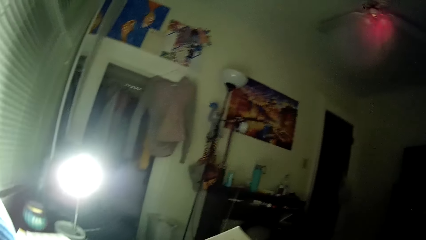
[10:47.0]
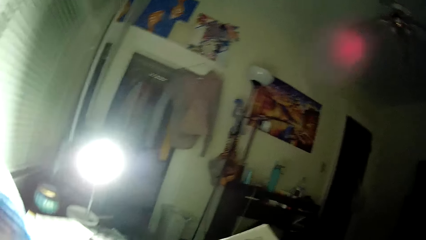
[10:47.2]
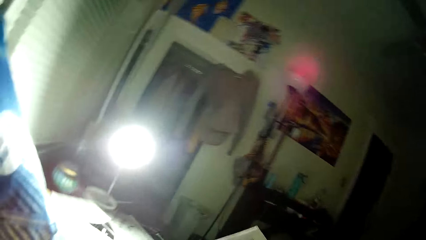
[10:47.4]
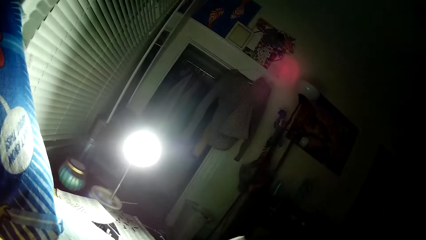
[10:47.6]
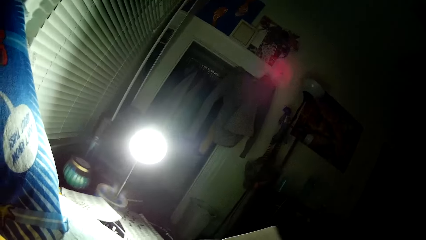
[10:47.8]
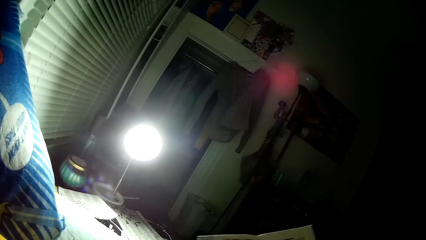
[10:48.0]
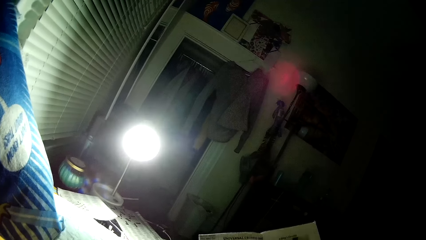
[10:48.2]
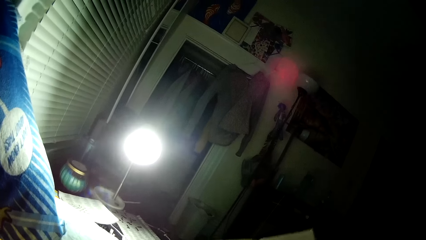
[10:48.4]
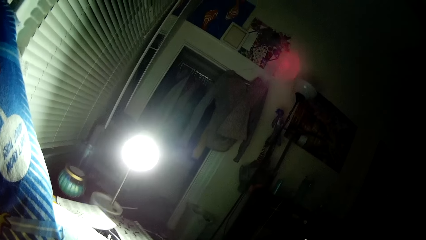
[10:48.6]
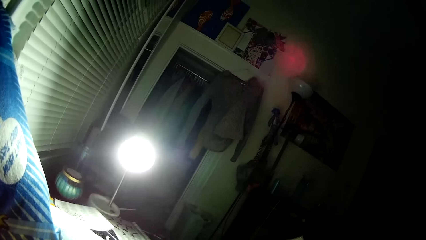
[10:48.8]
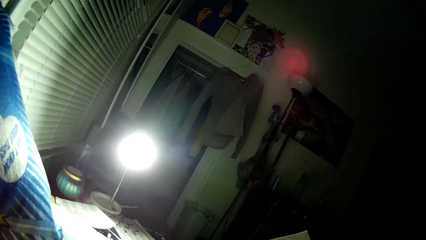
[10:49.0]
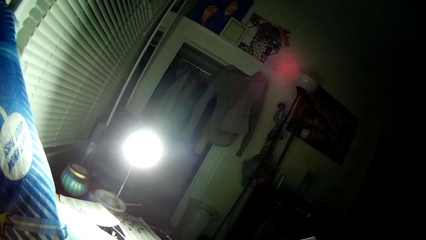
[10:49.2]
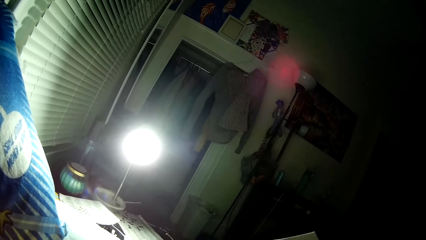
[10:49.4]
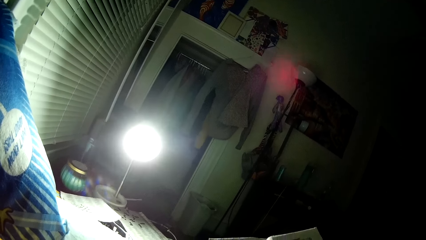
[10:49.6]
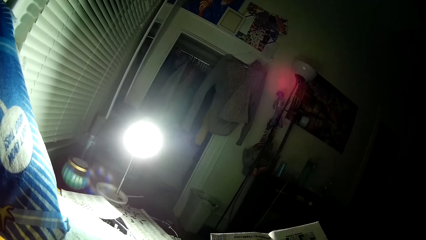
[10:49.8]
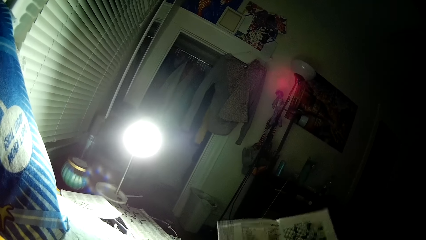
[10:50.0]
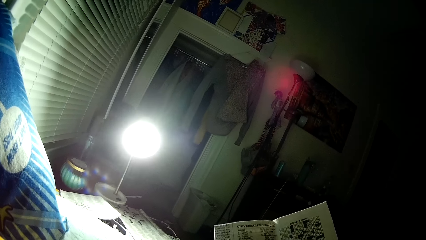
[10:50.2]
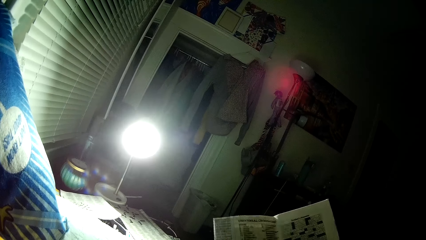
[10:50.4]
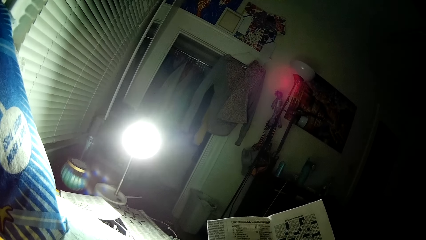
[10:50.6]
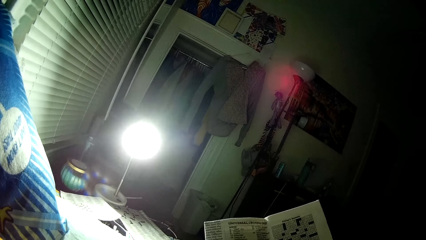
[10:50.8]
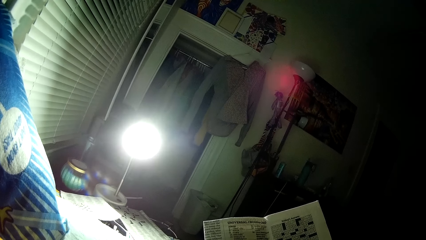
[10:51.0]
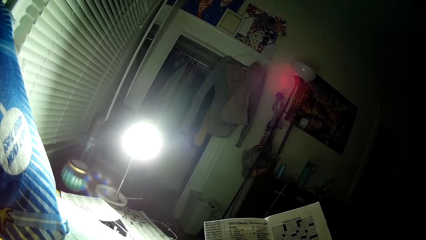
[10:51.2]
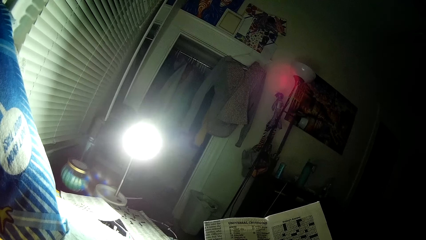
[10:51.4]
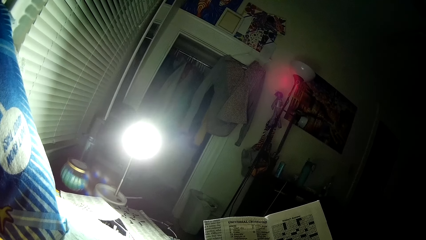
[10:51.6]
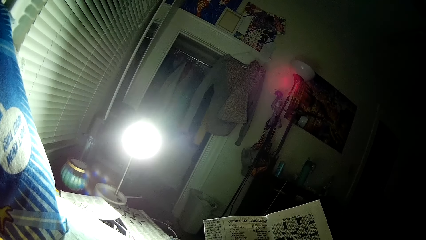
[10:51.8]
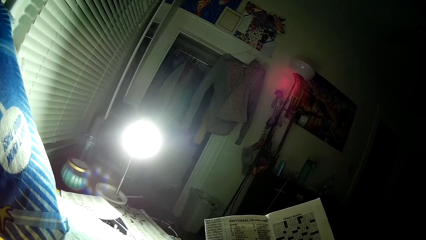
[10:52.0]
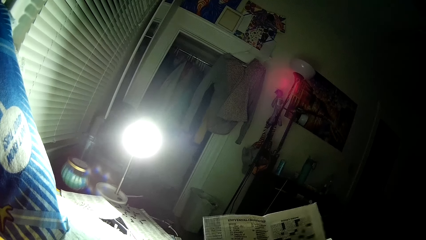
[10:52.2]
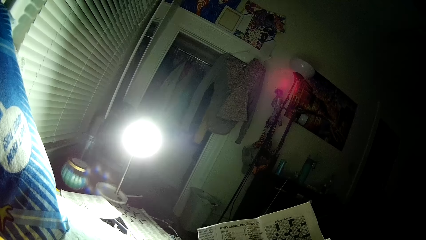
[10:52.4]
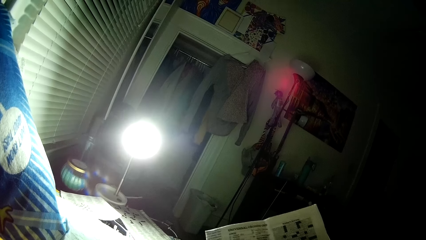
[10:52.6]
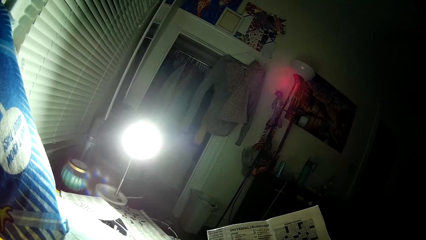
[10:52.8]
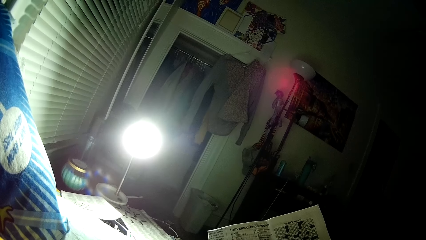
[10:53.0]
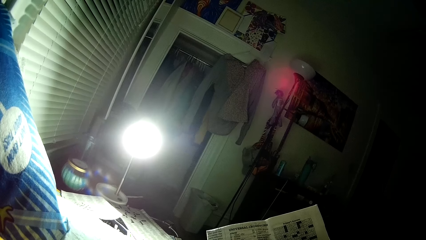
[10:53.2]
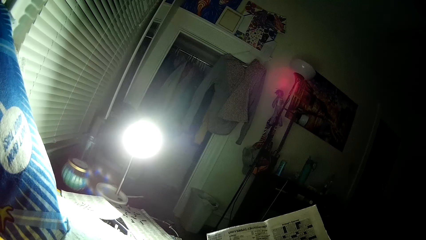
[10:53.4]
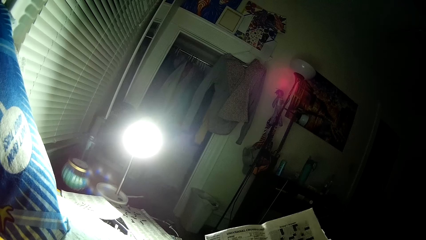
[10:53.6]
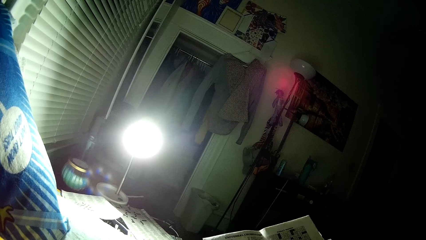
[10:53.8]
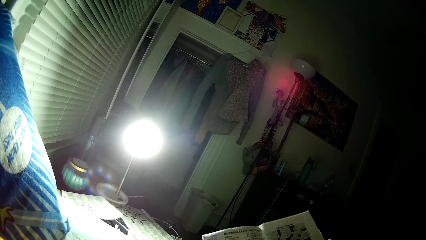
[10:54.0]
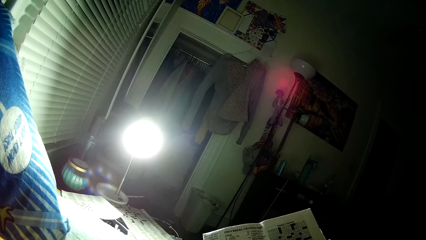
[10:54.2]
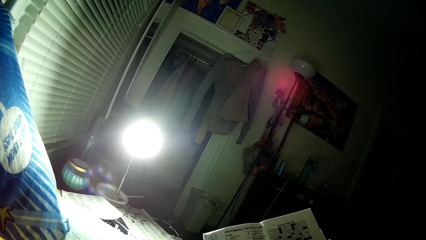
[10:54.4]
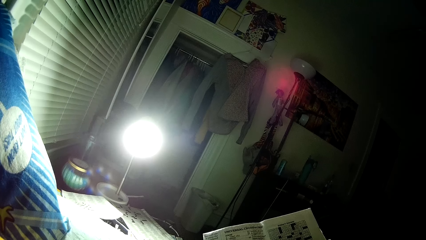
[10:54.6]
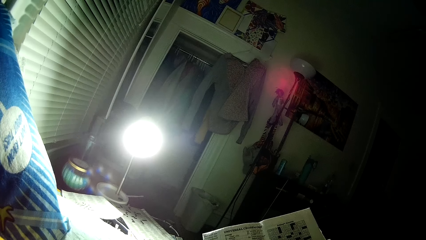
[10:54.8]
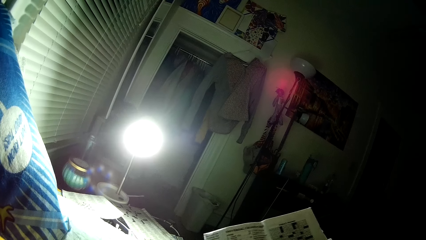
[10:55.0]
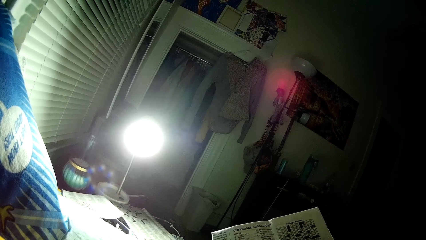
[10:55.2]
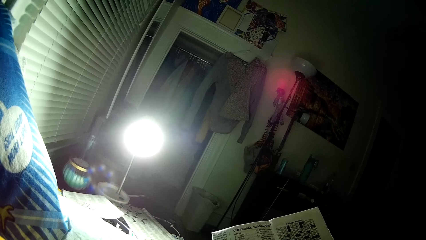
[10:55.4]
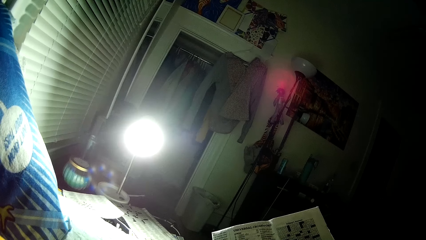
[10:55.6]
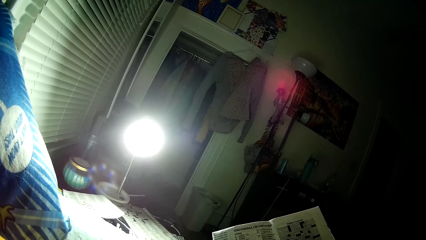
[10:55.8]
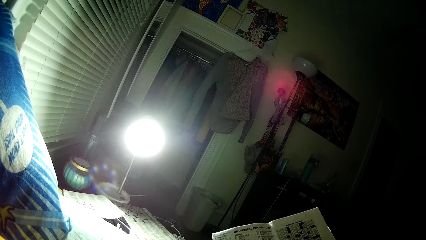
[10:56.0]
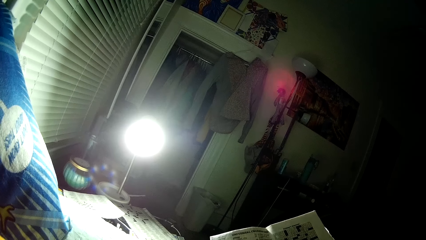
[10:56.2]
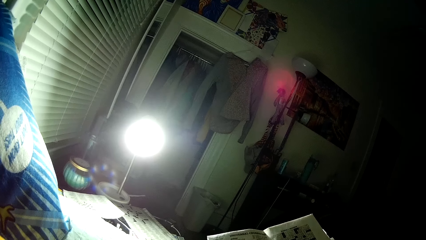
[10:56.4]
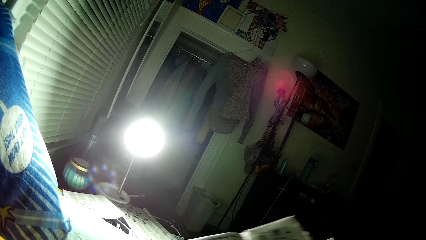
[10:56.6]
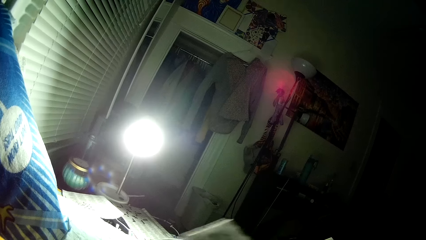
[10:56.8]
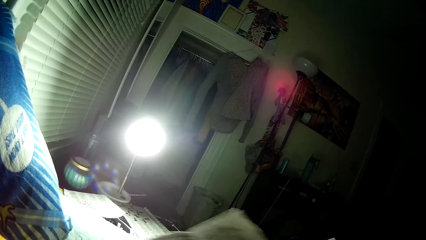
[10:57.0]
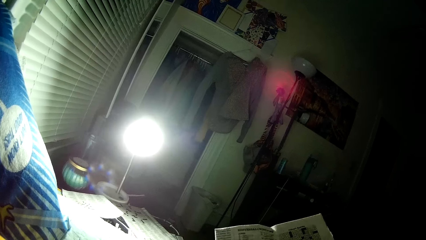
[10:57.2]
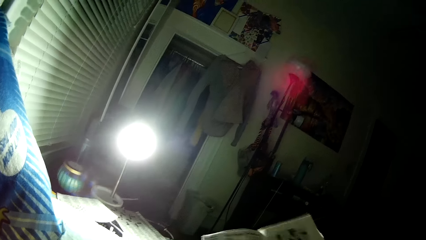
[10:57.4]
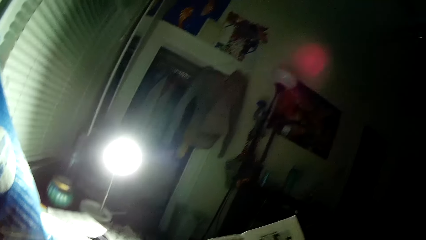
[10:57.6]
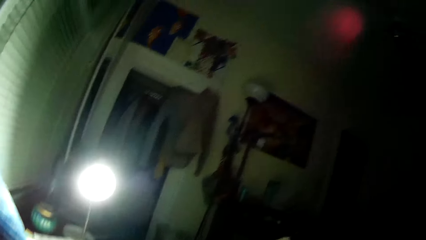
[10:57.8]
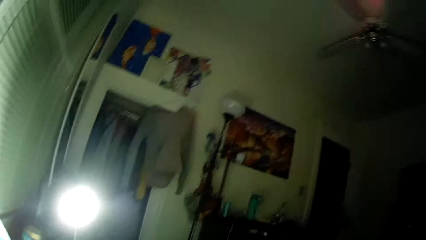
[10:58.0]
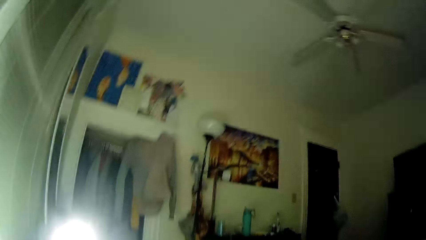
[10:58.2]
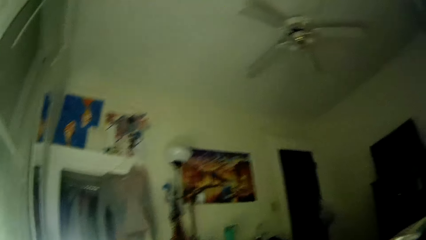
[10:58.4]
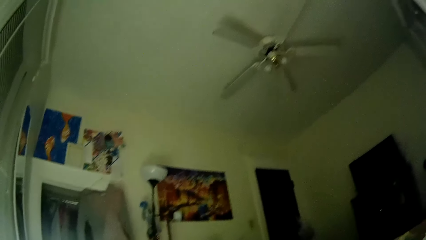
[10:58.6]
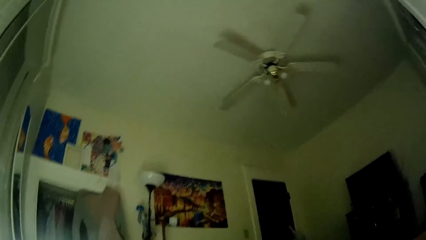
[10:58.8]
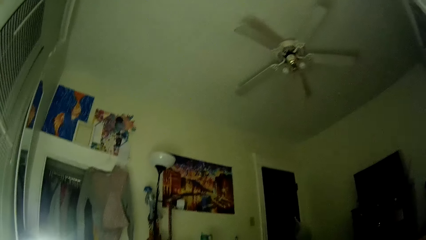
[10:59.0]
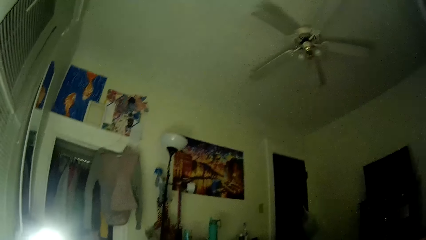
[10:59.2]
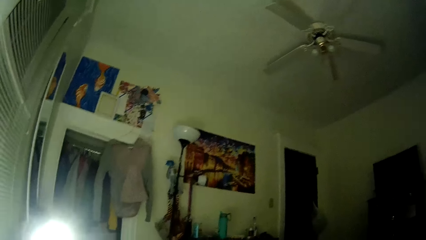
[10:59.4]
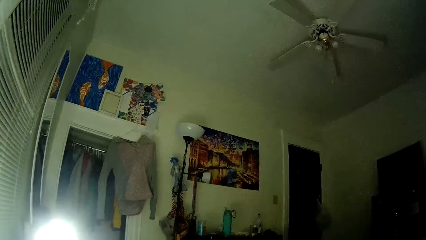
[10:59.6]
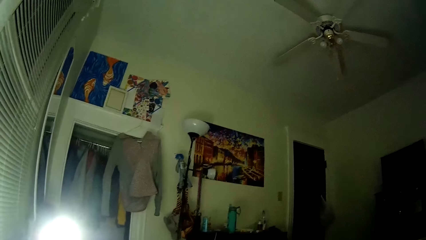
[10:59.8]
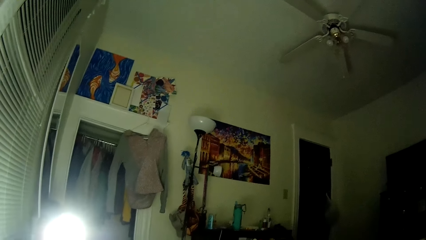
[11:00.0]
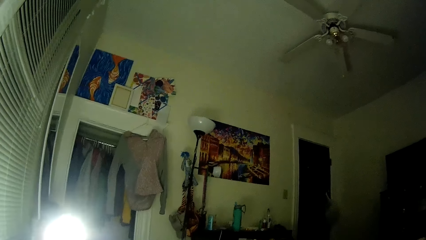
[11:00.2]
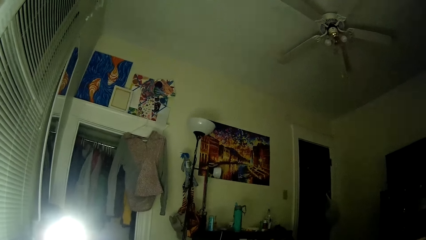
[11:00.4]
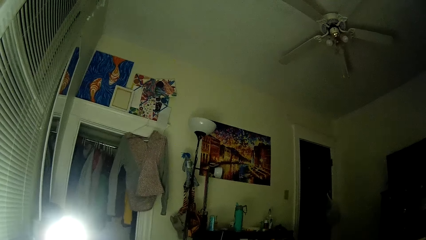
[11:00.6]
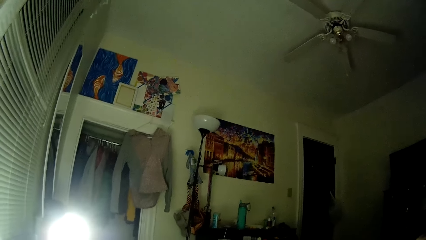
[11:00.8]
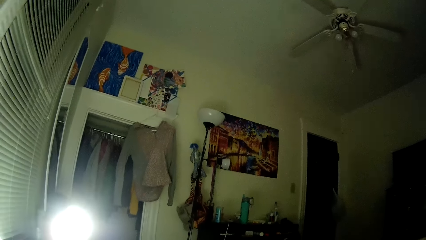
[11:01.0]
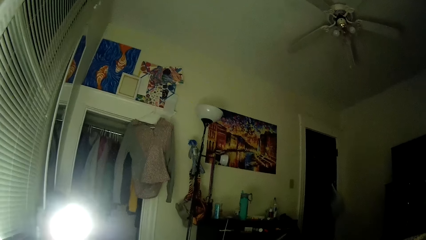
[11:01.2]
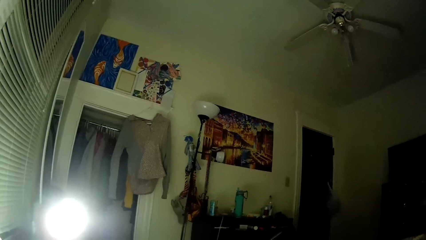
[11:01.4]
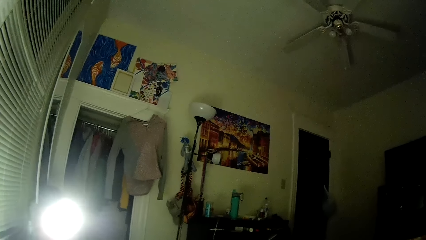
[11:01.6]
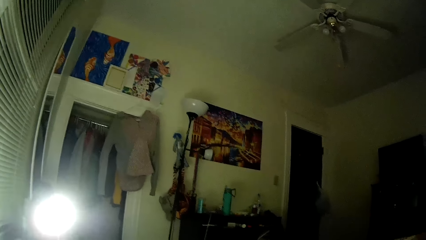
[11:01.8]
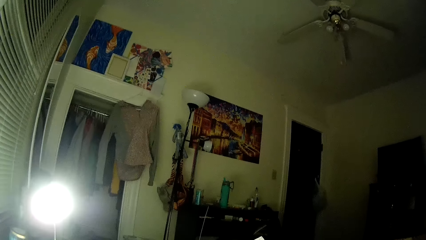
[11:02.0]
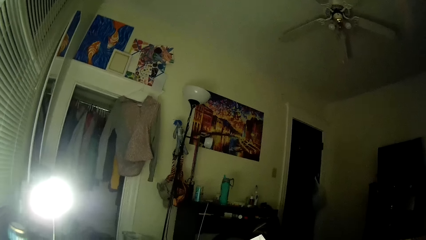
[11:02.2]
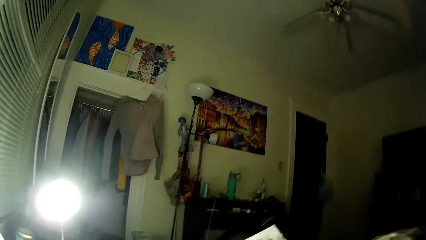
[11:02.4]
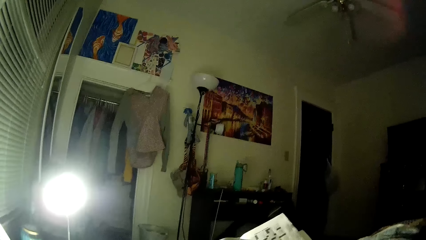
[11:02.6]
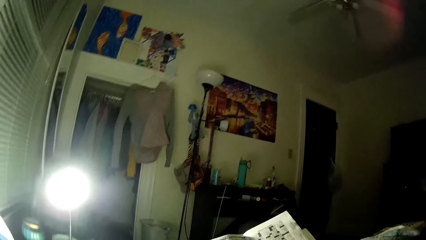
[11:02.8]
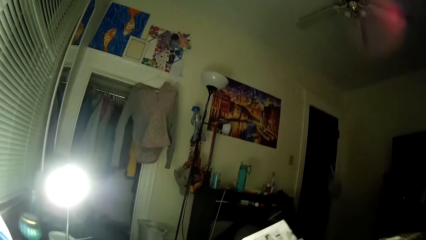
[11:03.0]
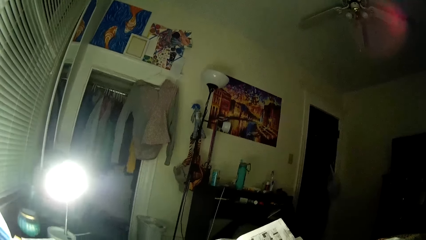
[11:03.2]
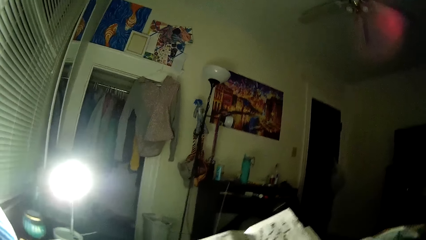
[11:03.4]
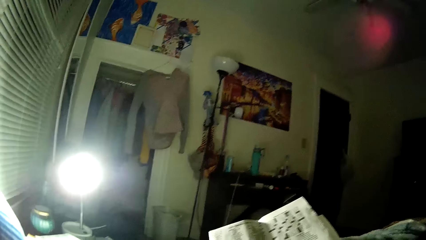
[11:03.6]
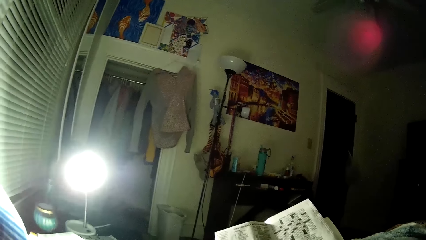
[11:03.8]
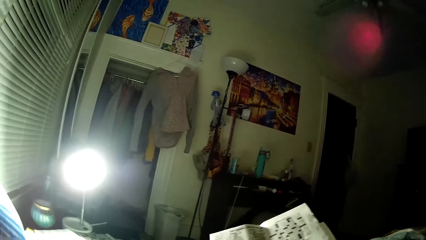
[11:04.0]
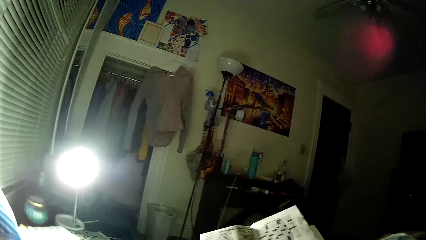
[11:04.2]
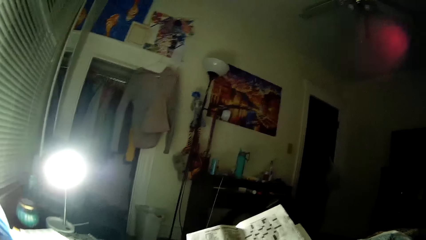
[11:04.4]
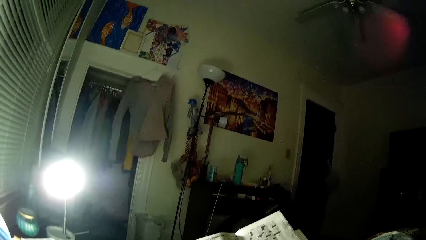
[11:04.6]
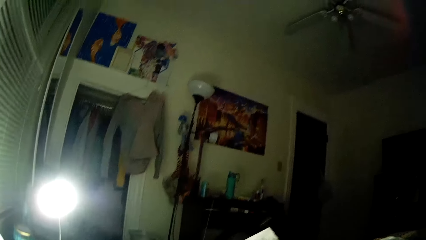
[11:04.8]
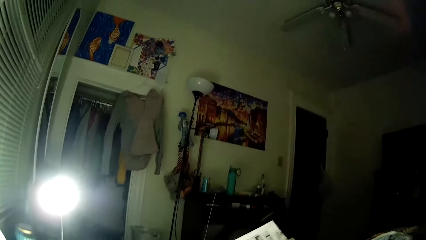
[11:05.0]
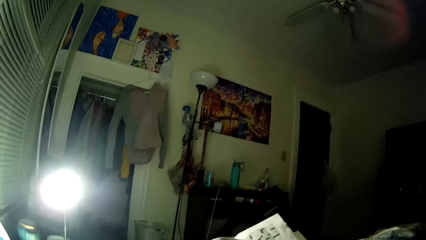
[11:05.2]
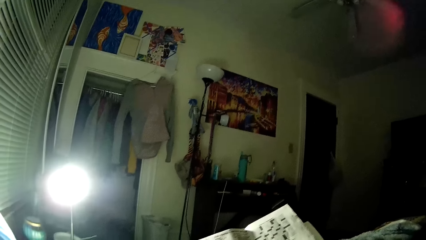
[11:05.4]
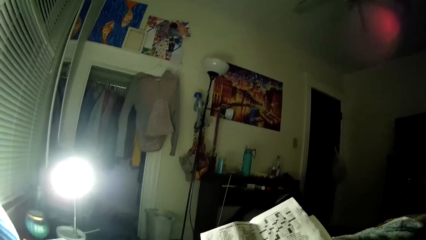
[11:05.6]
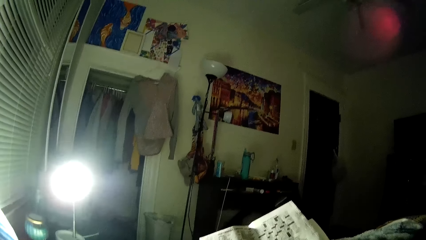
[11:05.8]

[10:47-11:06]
The camera wearer looks around the room. They look at the puzzles on the paper. They look at the sudoku games. They look around the room.
